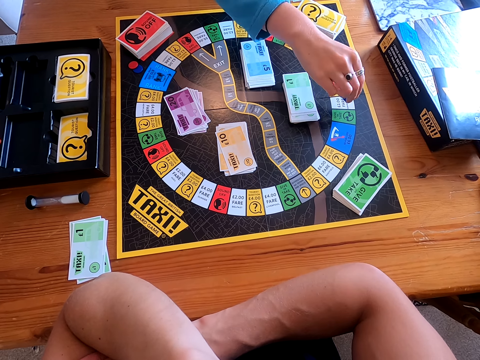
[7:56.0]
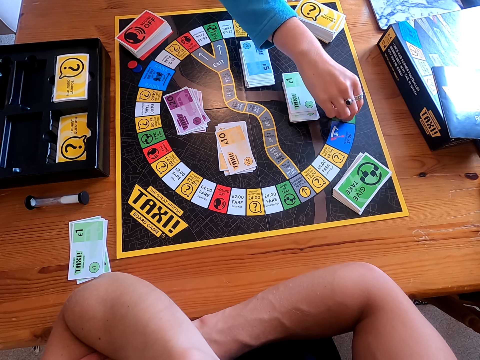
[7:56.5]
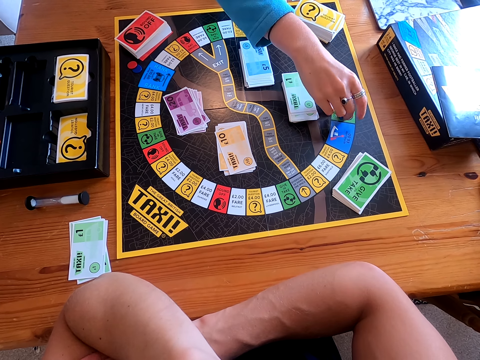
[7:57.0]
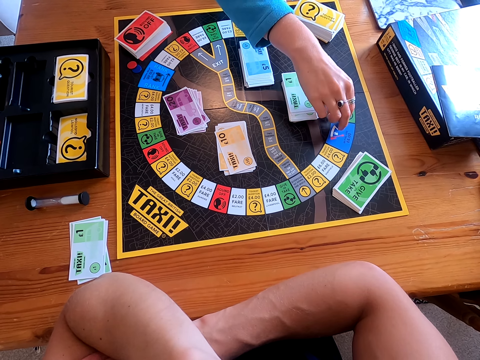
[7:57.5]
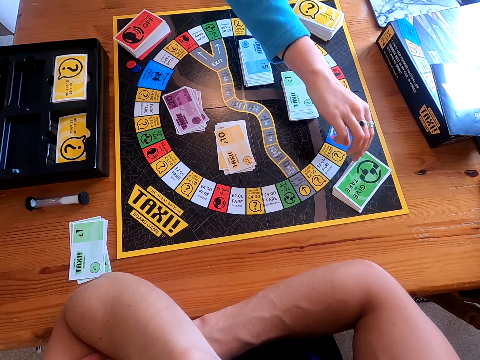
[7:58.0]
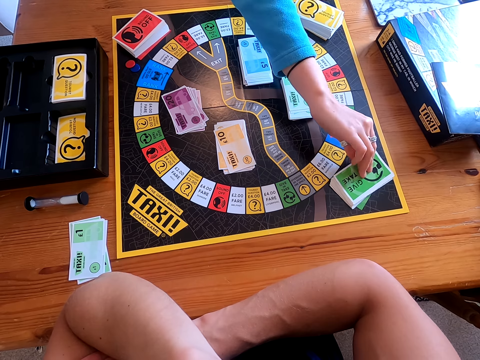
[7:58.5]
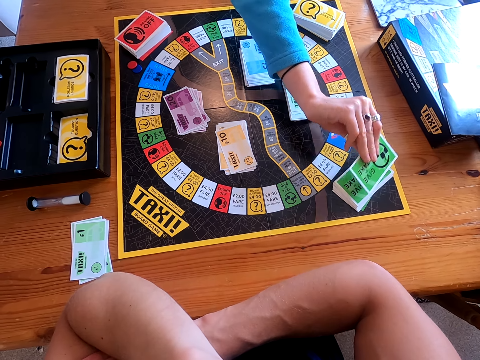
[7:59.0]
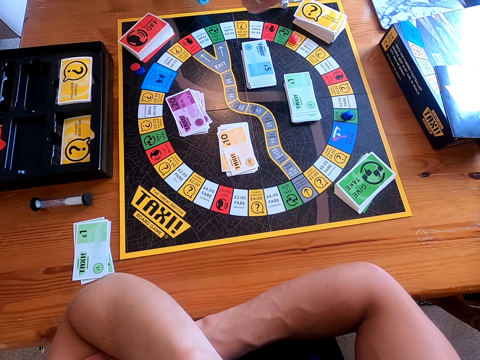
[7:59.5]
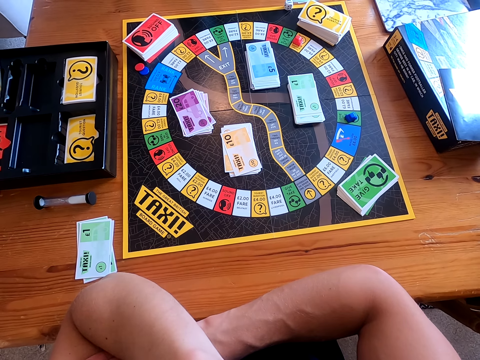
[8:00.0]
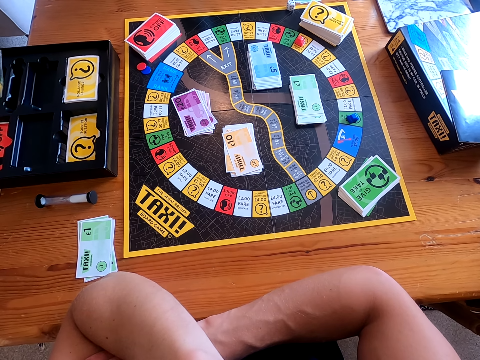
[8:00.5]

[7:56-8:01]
A woman picks cards from the board.

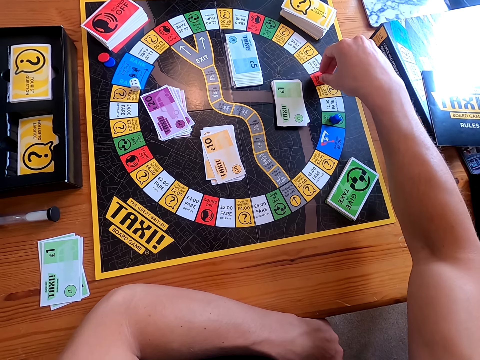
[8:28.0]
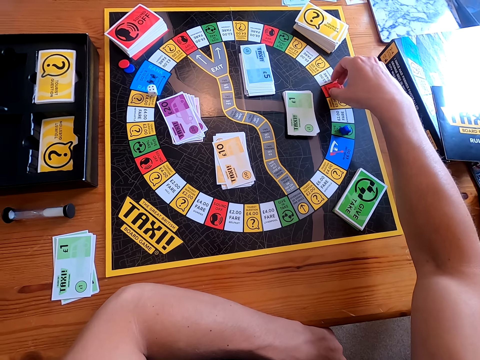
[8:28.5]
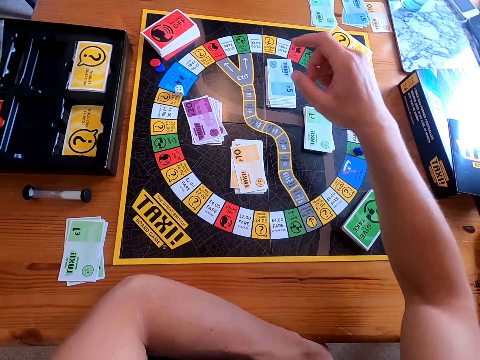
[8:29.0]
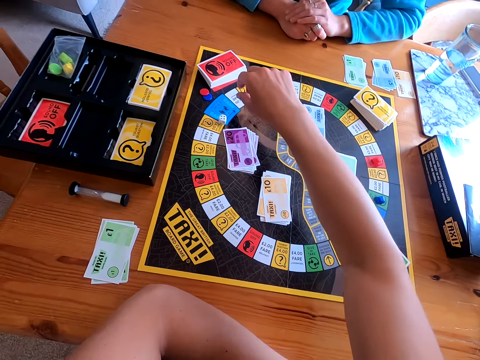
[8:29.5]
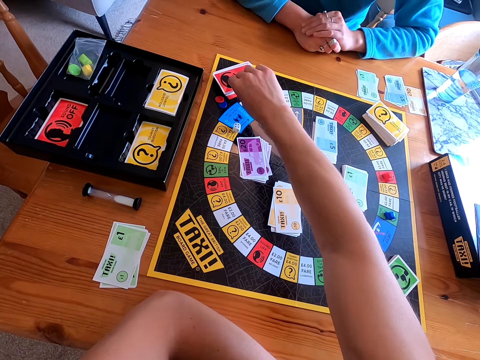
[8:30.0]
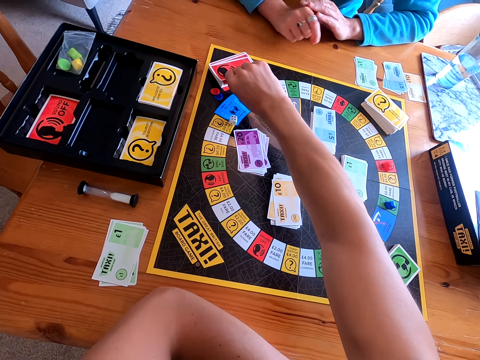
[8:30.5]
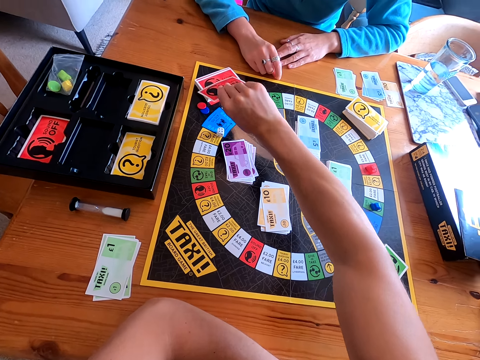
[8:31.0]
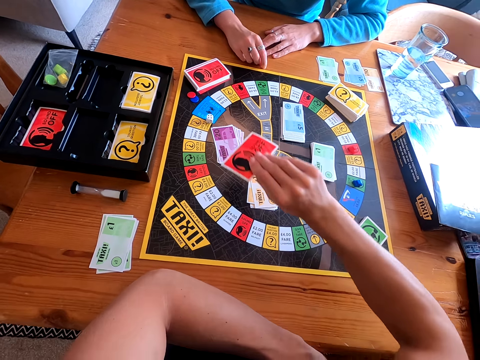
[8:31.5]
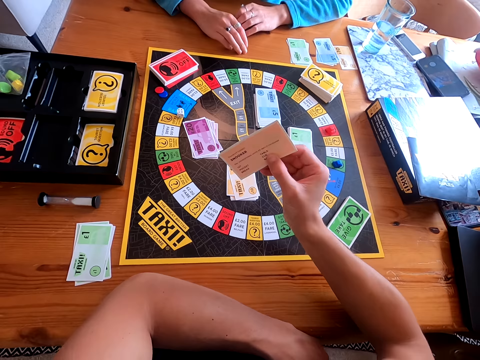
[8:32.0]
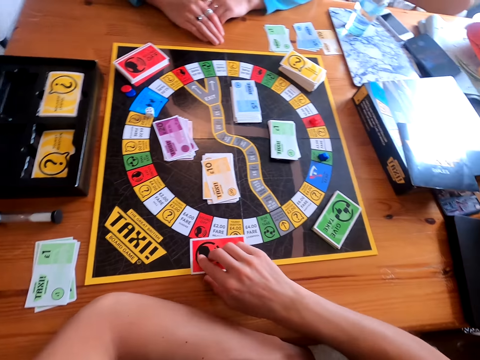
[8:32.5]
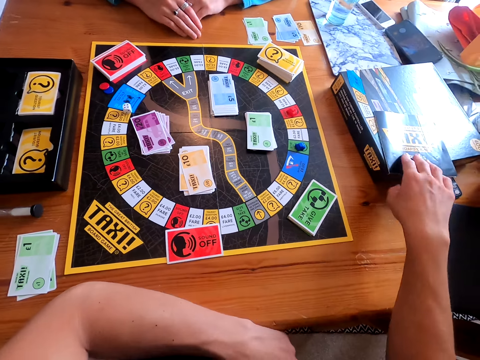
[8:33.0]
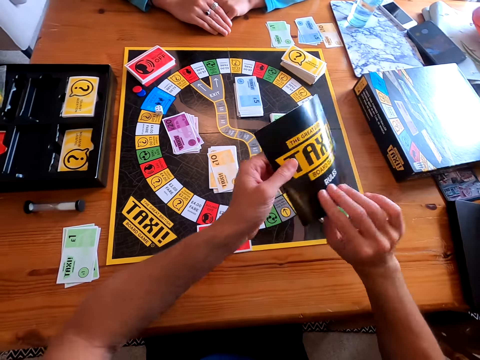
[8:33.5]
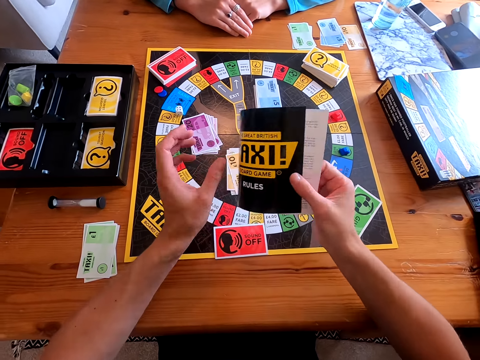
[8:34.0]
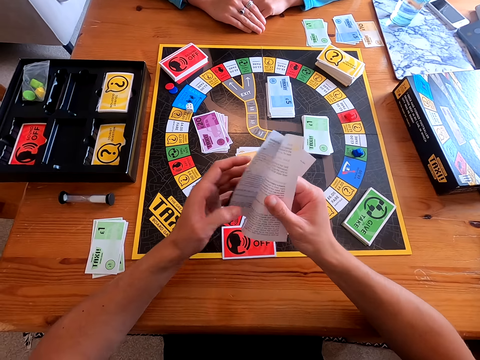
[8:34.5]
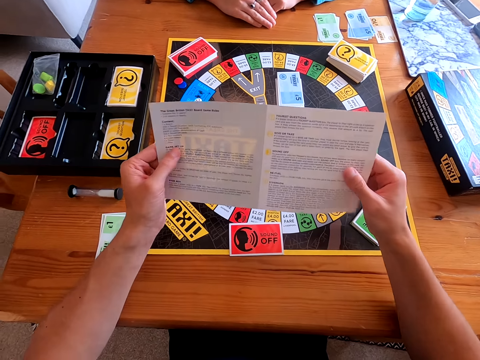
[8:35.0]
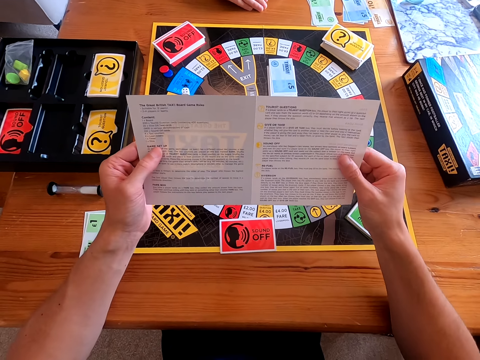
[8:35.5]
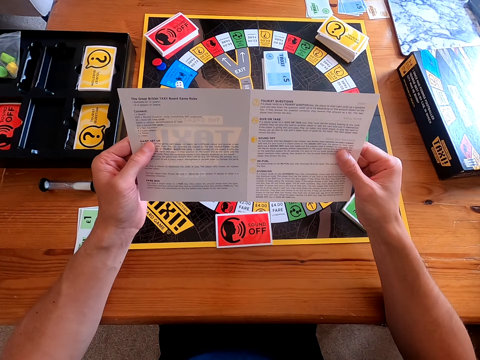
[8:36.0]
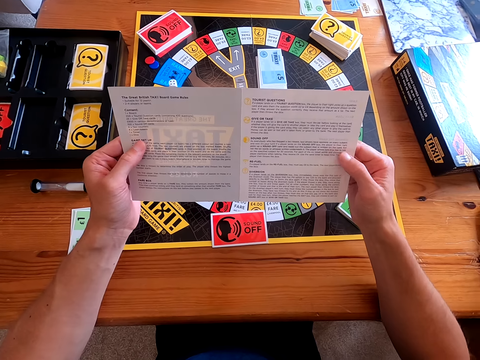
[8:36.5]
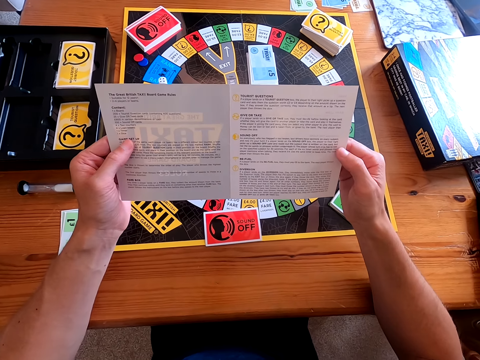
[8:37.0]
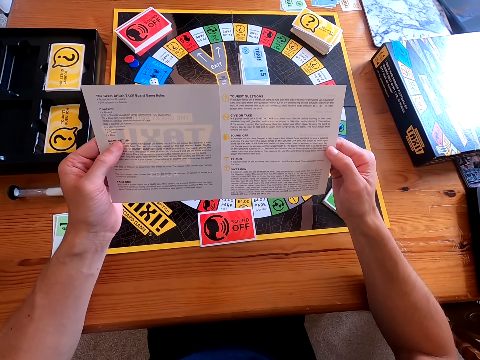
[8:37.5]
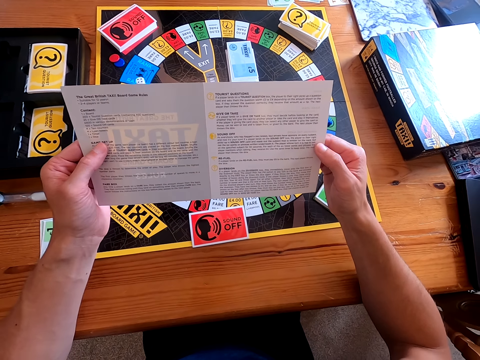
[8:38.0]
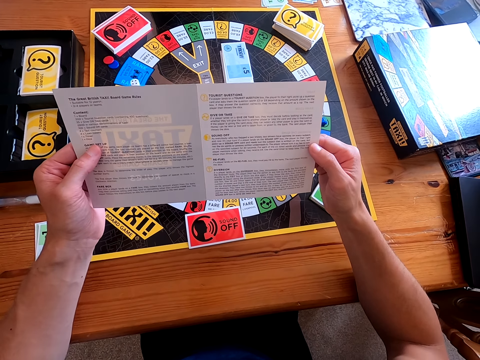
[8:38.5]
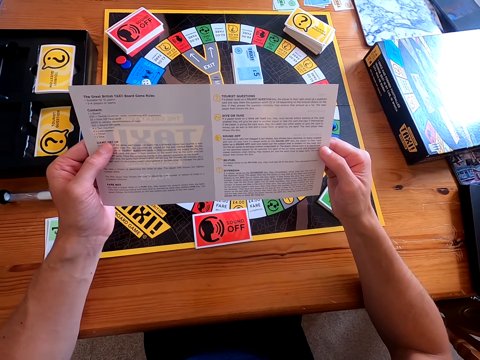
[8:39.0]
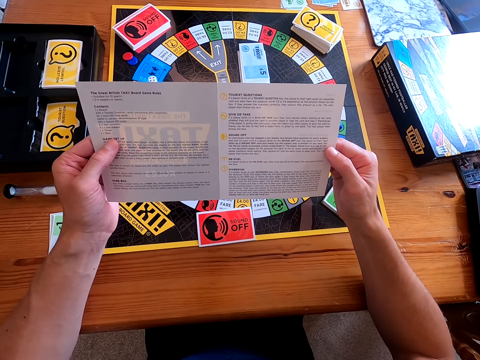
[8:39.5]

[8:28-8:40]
The camera wearer picks a card from the board. They read the card. They put the card on the table. They pick the board gaming rules guide or taxi guide. They open the guide. They read the guide.

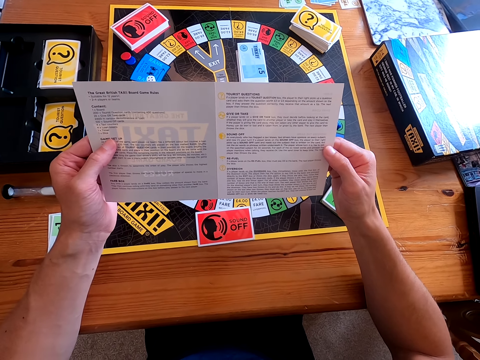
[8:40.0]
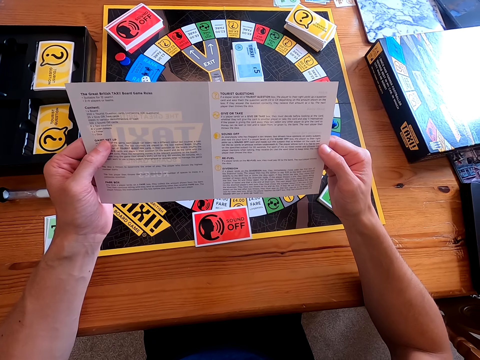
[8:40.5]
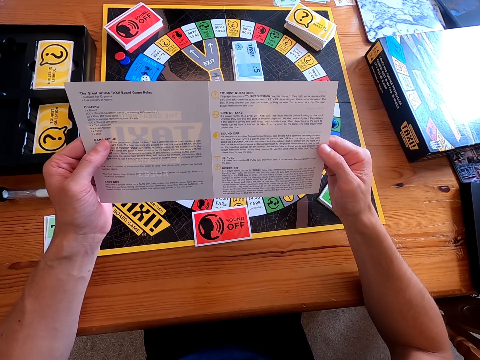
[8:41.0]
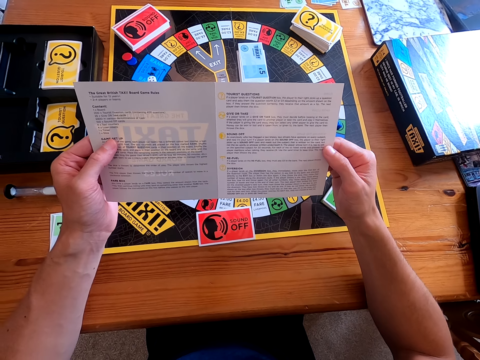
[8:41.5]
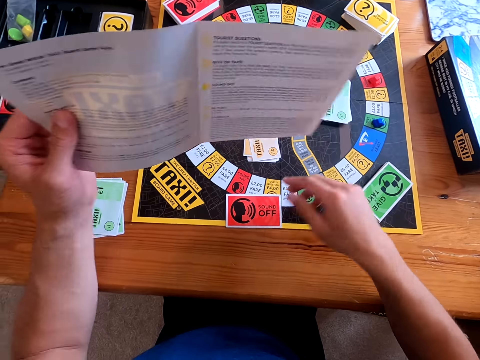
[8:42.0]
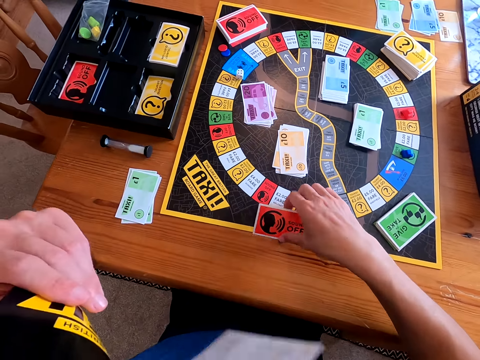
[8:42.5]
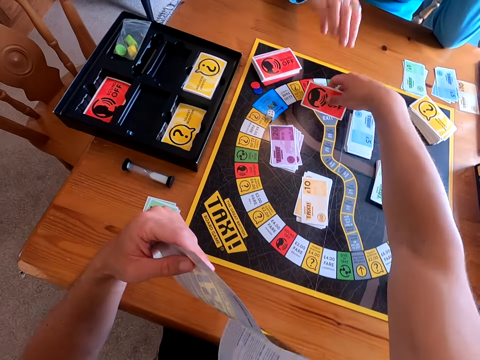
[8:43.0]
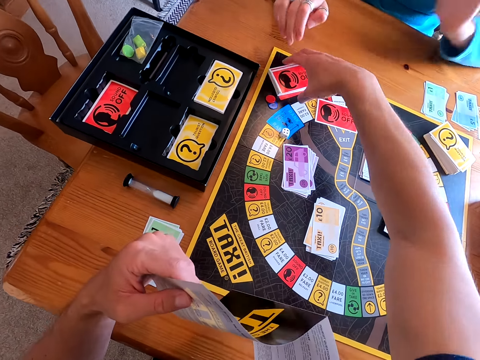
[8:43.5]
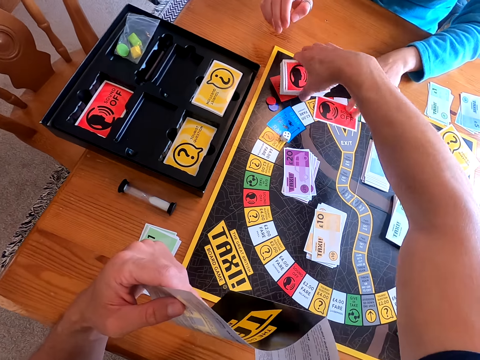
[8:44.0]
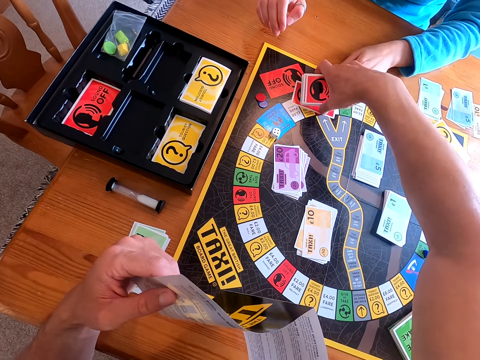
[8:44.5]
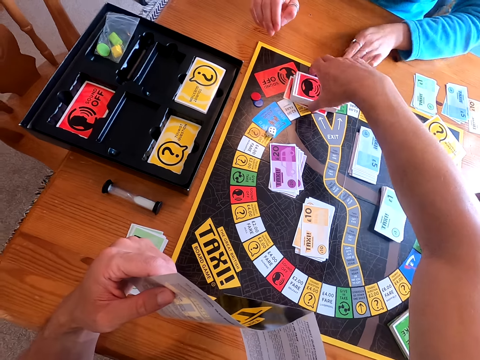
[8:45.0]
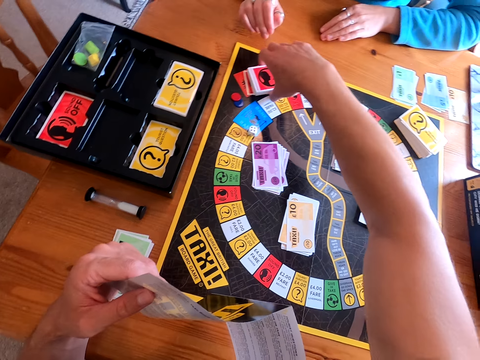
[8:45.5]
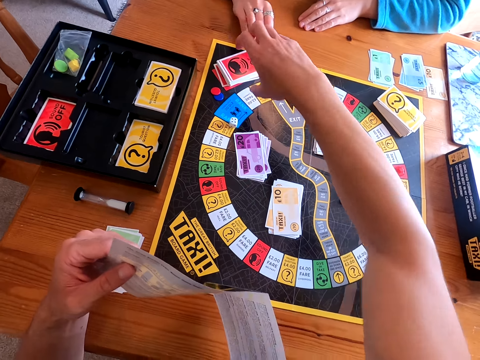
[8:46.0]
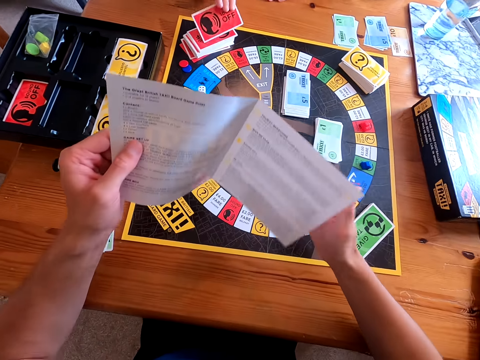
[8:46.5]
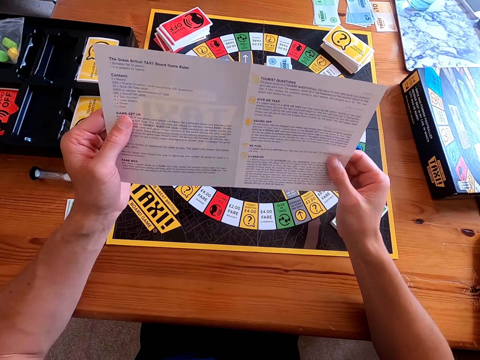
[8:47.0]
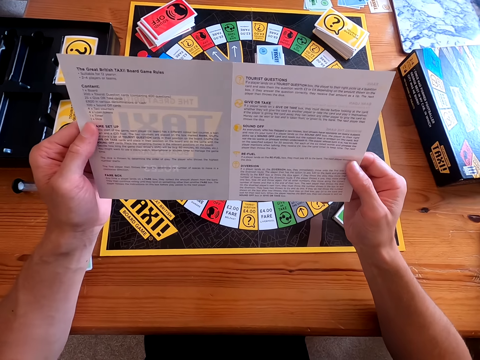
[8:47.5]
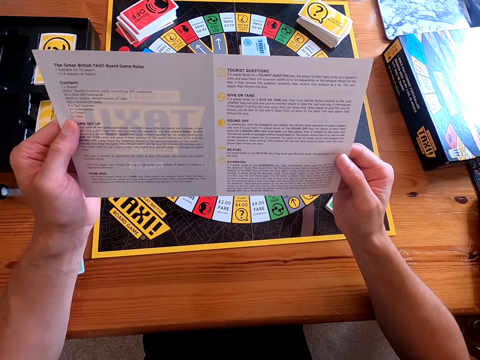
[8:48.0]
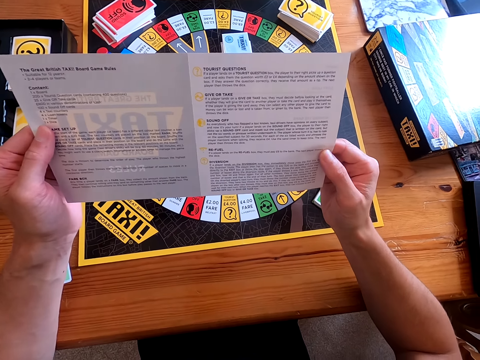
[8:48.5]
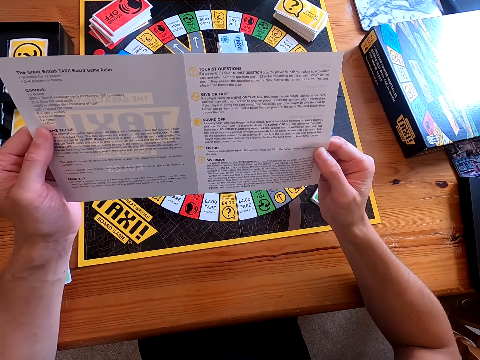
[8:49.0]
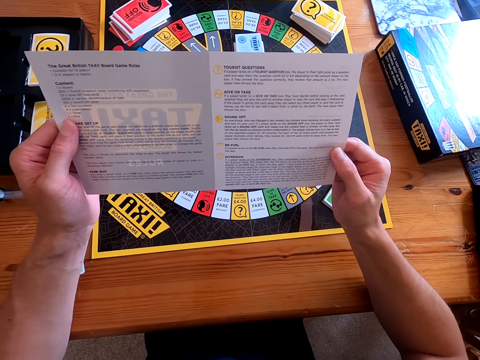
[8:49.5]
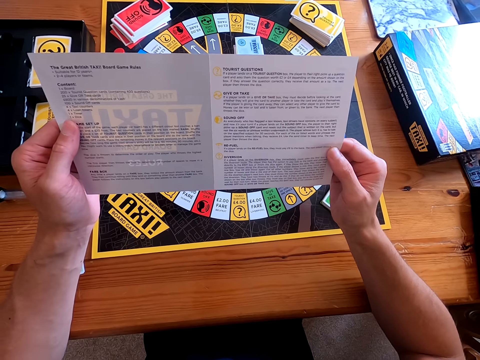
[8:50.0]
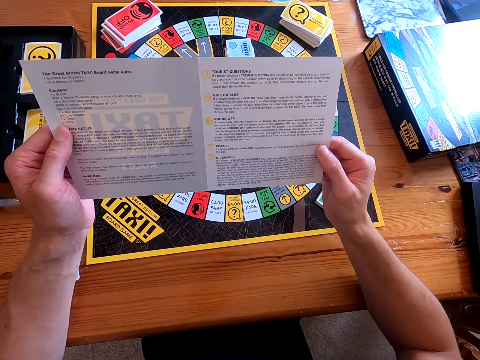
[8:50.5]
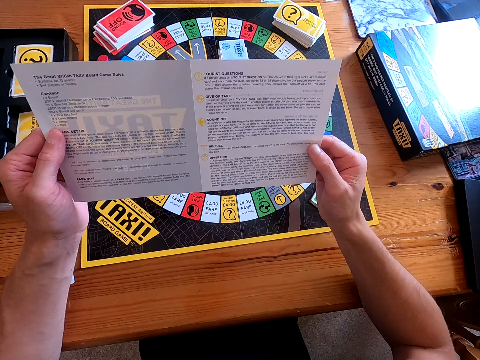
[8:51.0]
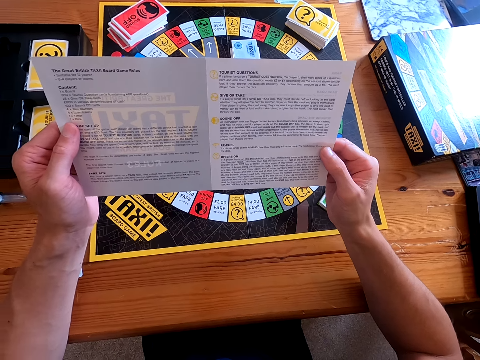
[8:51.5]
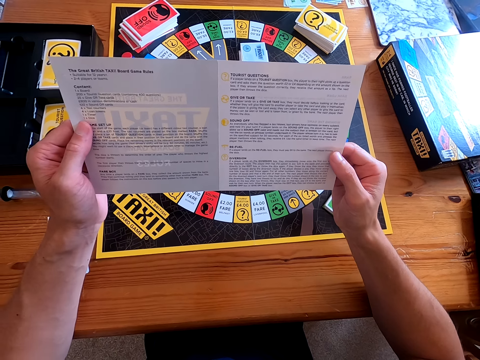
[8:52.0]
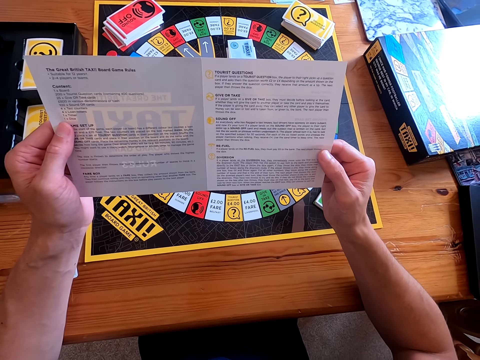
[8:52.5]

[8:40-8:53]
The camera wearer picks a card. They return the card on the other cards. They pick cards. A person picks a card. The camera wearer reads the taxi guide.
